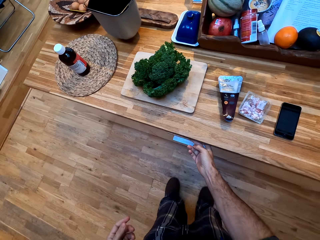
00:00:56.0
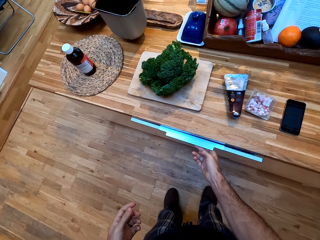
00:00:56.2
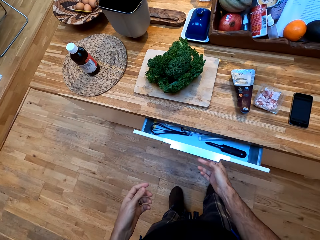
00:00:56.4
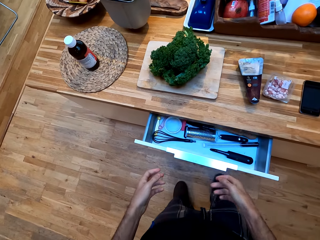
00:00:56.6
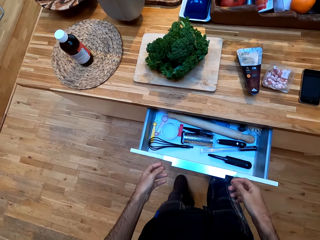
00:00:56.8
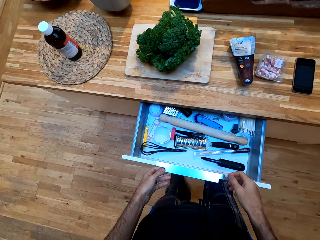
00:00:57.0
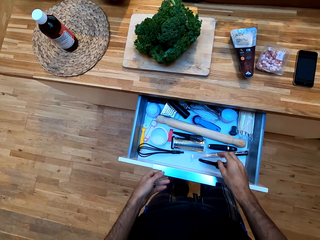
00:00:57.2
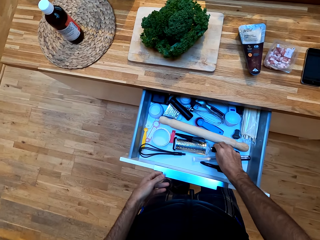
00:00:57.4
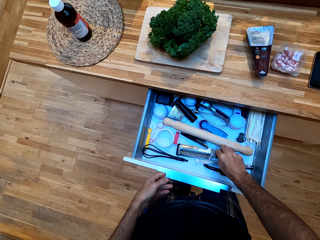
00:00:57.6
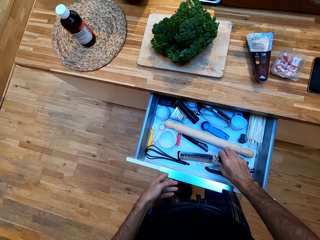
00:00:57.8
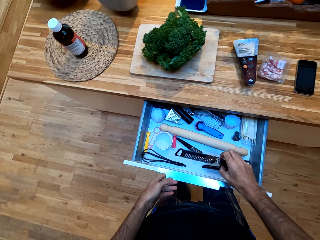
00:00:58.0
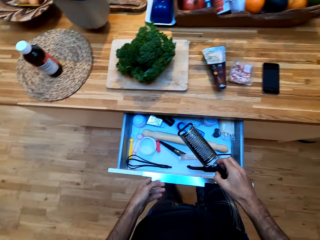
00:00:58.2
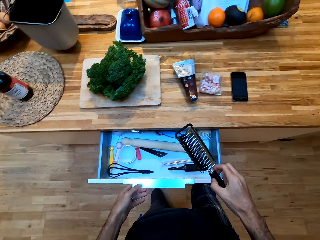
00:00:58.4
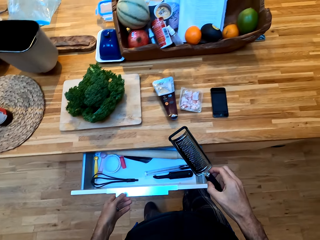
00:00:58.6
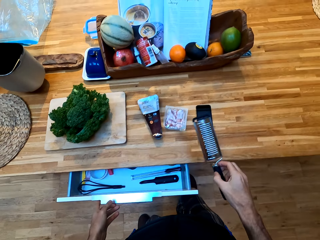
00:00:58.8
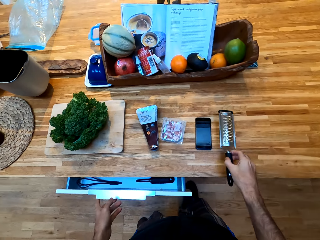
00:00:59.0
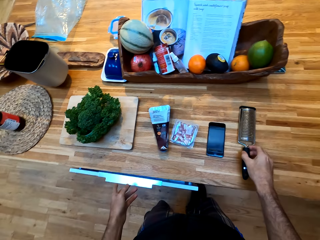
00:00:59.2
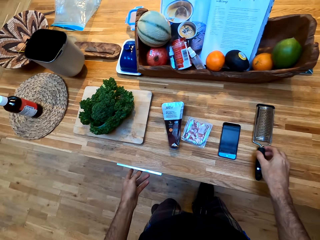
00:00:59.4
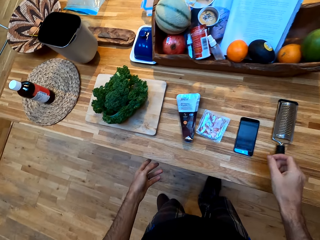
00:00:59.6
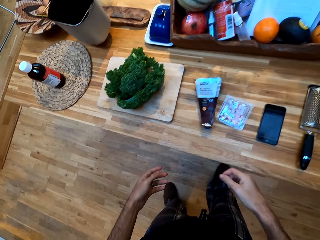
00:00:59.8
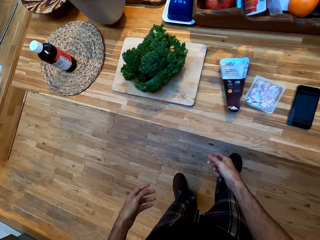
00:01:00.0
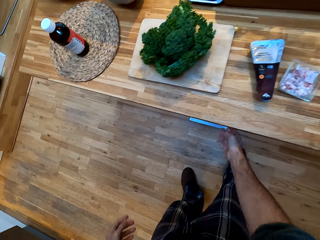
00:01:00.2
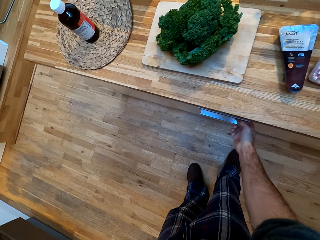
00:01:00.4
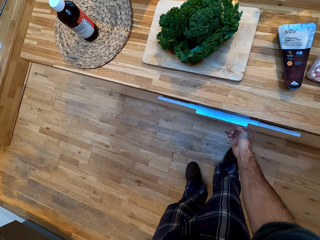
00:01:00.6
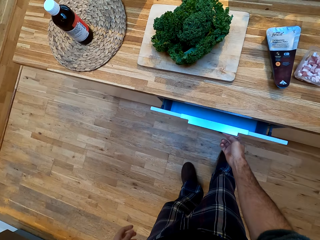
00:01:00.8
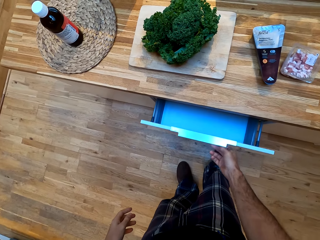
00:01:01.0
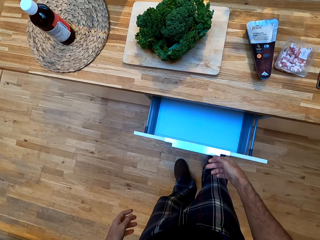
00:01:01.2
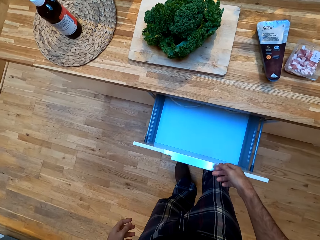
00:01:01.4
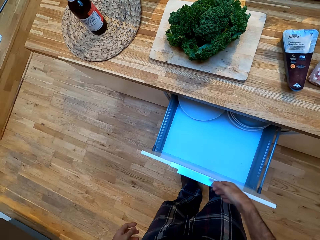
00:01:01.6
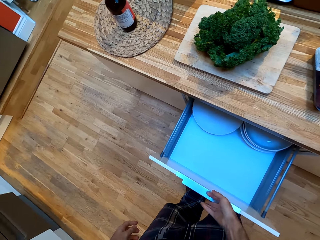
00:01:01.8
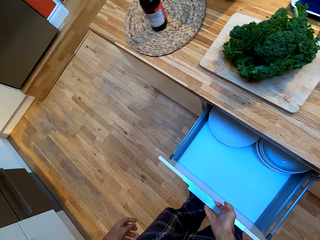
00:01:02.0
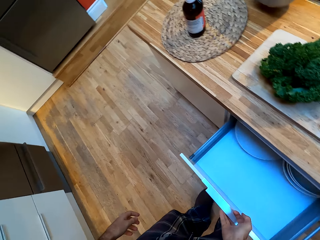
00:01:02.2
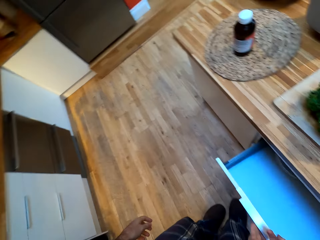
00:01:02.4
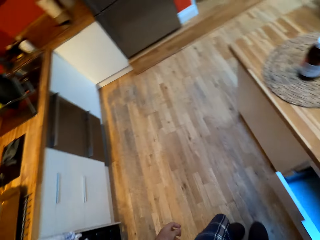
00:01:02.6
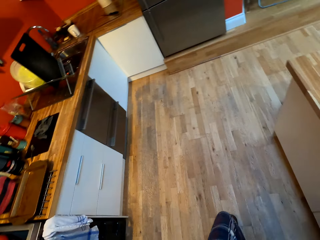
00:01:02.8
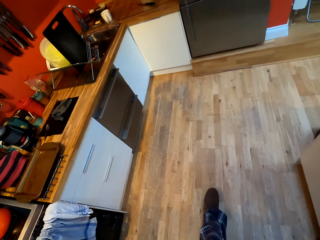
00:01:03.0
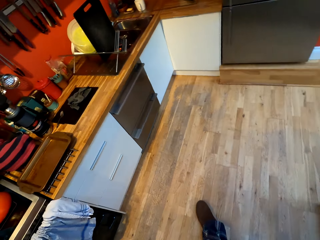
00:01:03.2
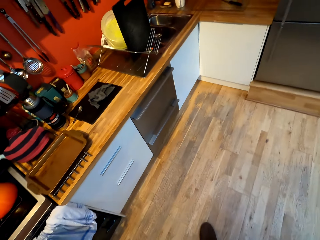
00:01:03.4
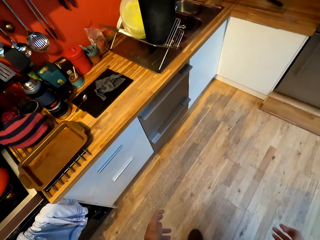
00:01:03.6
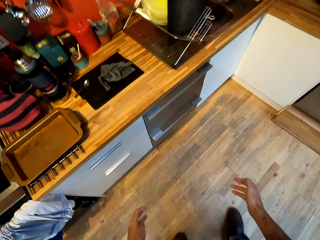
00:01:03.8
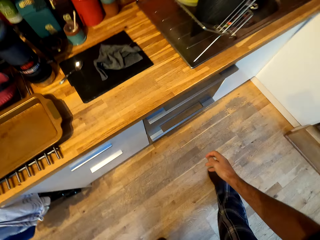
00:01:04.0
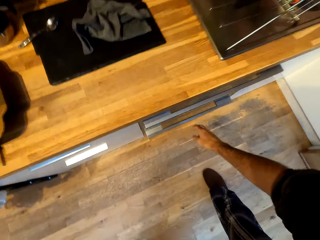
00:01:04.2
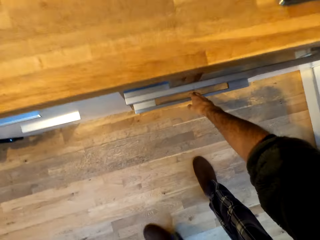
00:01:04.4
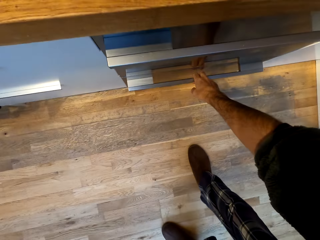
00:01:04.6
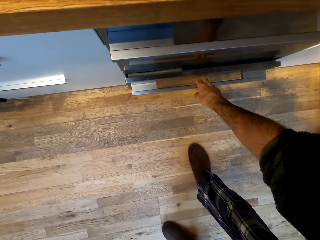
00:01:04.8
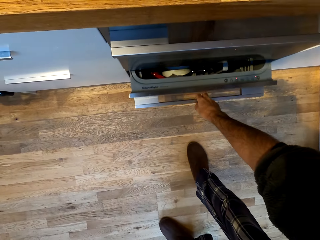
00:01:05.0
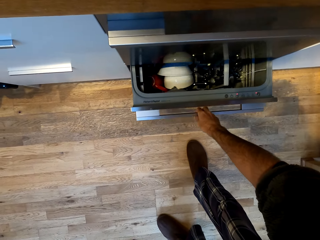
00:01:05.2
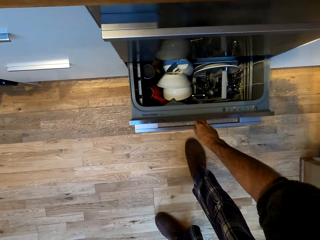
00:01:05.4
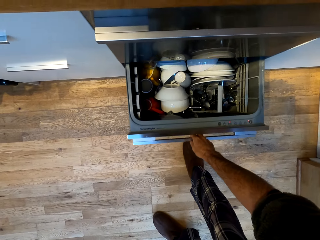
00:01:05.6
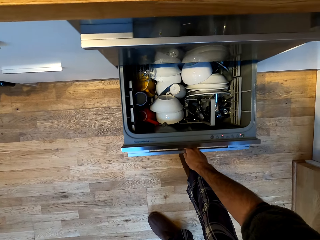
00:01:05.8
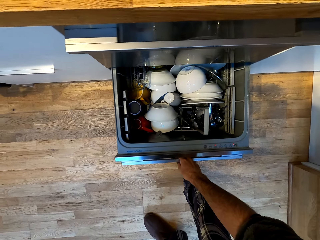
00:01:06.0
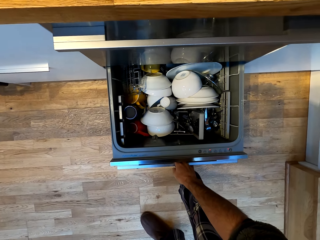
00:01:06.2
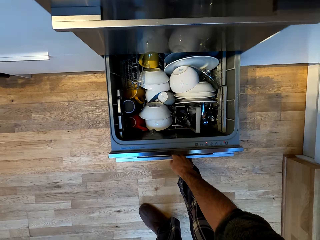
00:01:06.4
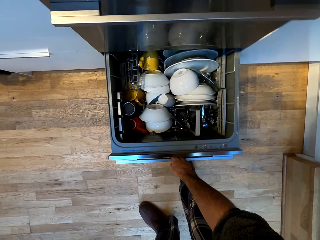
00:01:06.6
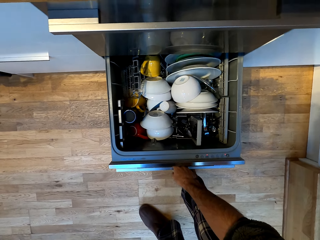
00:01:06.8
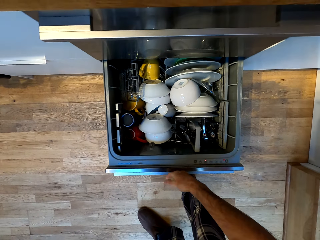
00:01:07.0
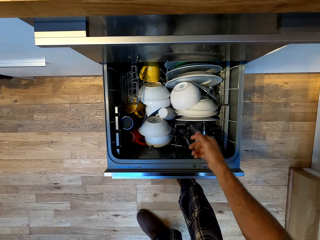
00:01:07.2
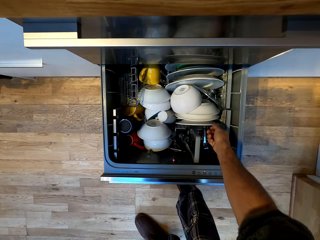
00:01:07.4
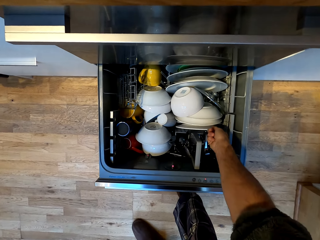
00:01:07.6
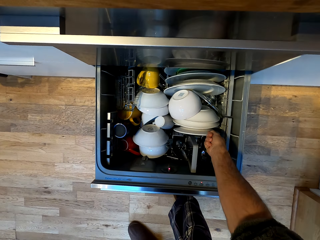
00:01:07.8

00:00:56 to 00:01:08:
The camera wearer opens a drawer. They hold a grinder. They close the drawer. They put the grinder on the table. They open a drawer, close the drawer and walk around the room. They open a drawer.

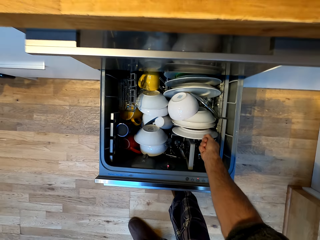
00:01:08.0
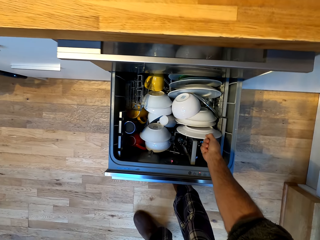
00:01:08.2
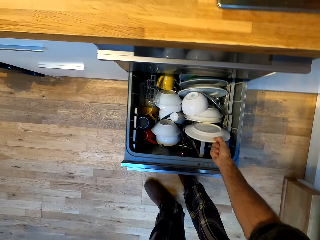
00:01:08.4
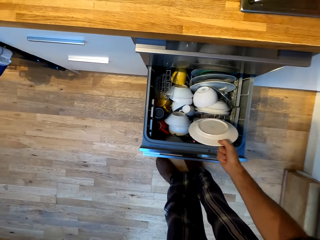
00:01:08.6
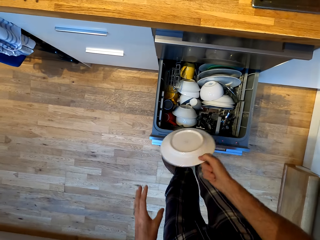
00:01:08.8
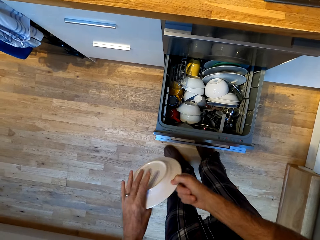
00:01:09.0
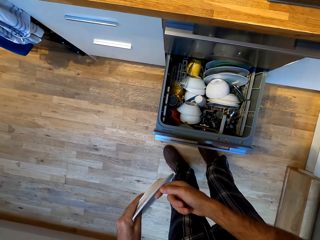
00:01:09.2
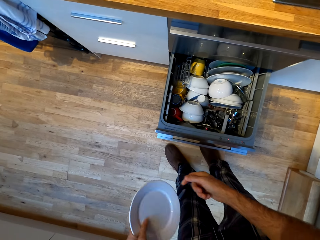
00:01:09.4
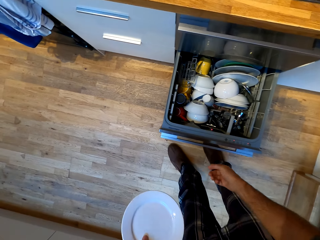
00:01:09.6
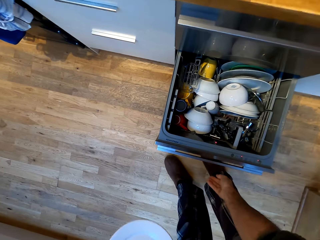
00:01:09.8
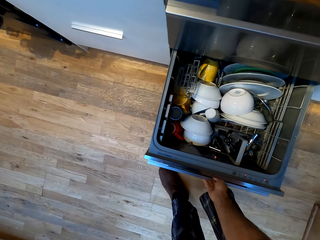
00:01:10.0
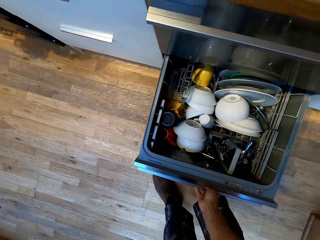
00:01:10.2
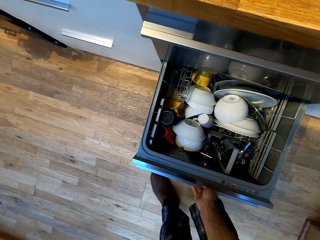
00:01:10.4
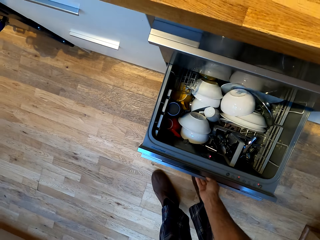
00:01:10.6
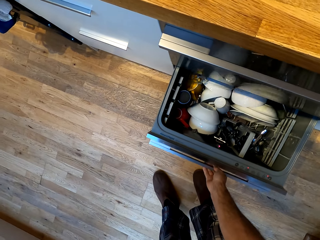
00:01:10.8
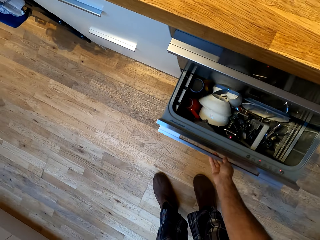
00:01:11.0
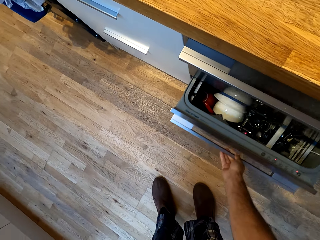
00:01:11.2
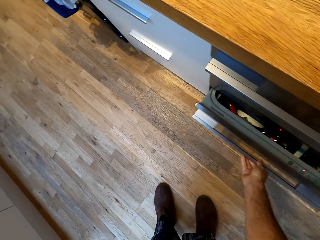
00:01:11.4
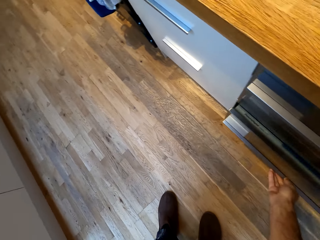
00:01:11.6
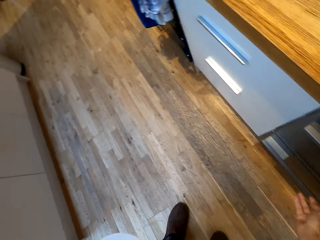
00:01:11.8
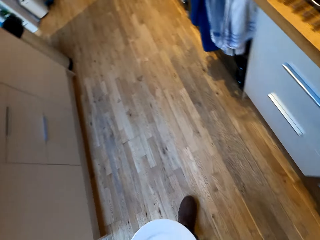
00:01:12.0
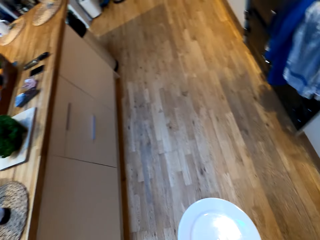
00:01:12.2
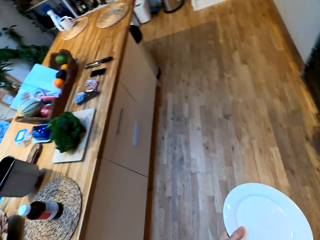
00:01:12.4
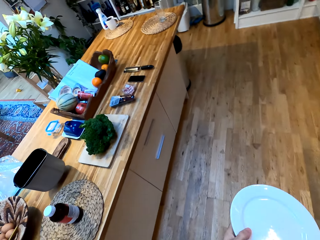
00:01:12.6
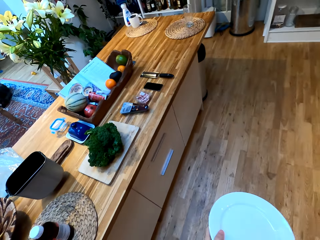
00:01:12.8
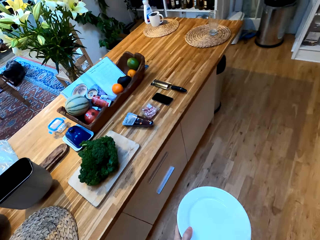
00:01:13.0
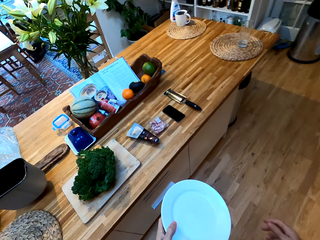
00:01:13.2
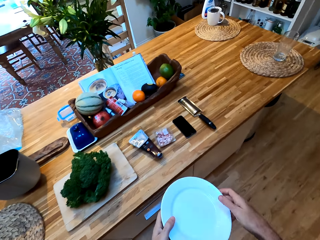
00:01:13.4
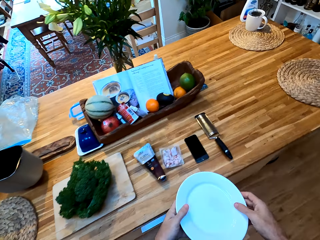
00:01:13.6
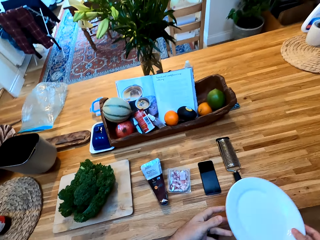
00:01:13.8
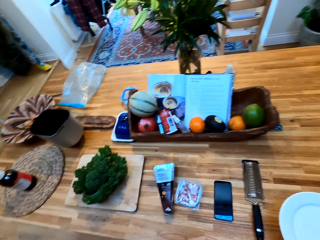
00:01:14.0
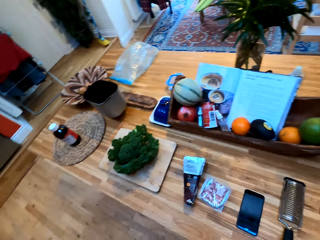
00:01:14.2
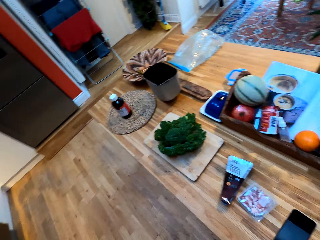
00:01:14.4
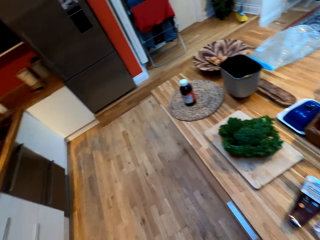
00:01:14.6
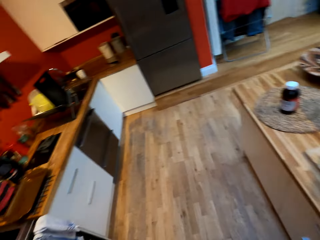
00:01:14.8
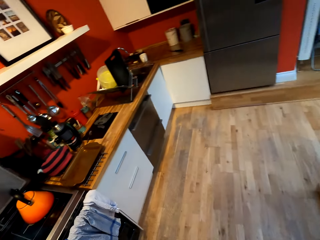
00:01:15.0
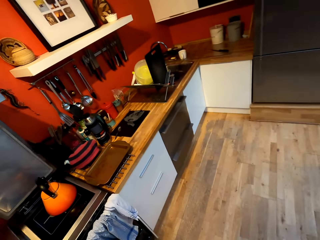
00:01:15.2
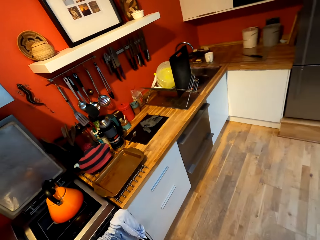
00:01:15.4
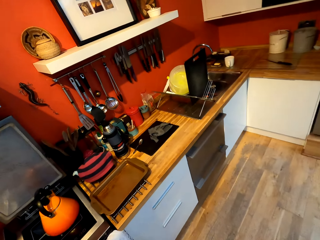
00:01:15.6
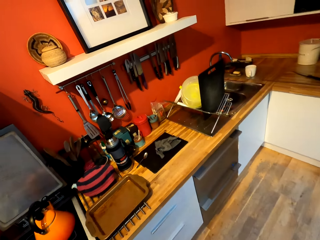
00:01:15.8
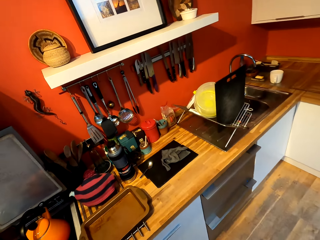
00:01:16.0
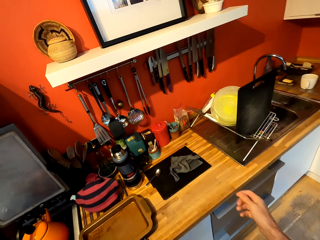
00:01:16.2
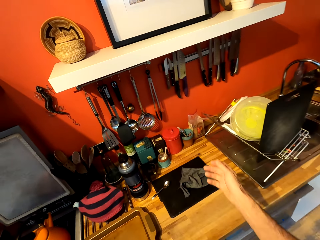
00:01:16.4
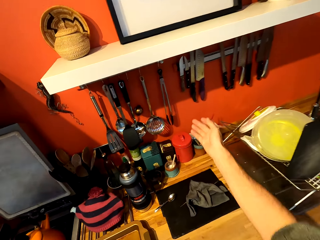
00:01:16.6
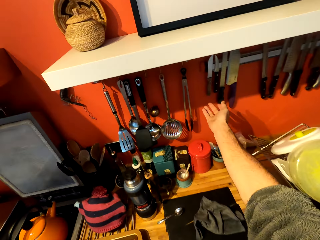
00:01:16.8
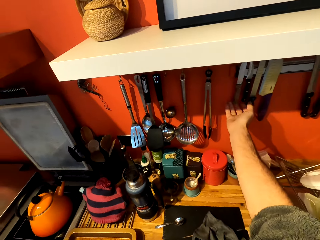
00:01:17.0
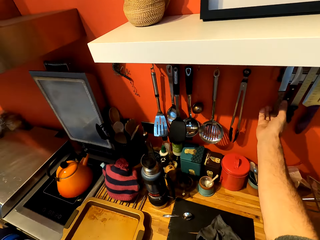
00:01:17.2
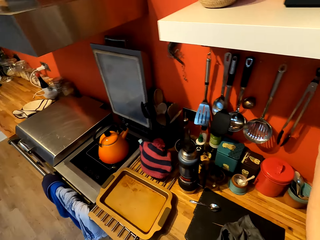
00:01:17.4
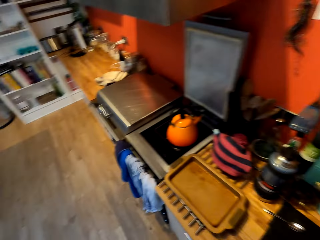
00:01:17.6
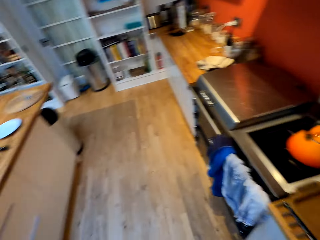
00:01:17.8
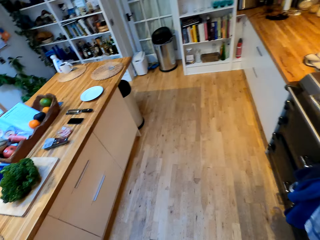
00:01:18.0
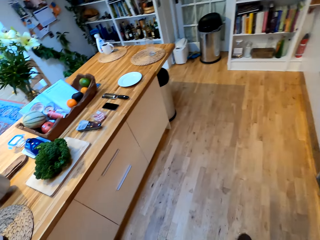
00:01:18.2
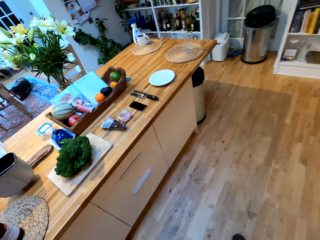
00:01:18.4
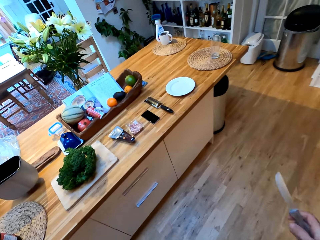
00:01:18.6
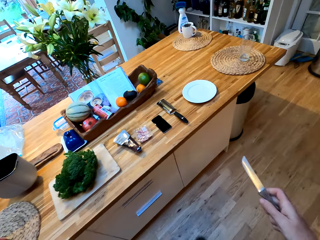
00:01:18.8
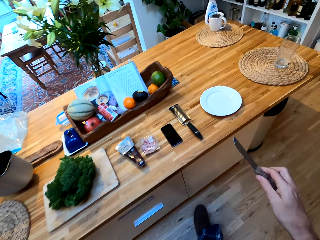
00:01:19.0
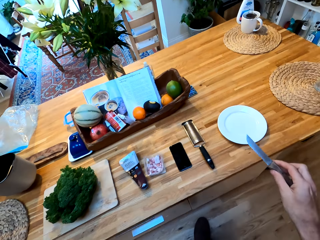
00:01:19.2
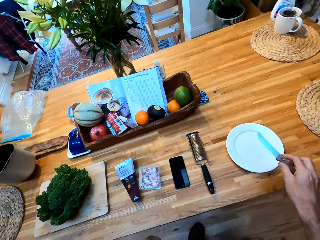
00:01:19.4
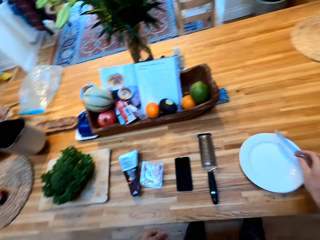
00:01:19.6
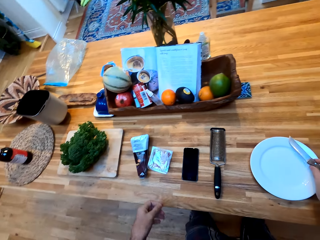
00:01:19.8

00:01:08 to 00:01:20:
The camera wearer picks up a plate from the drawer. They close the cabinet drawer. They walk around the room. They place the plate on the counter. They turn around the room. They look at the utensils. They pick up a knife from a hook. They turn around the room and walk around the room.
